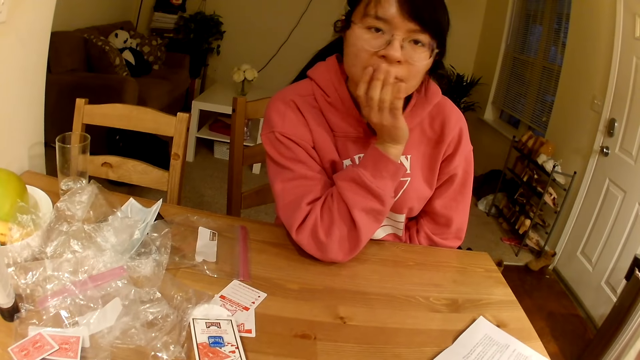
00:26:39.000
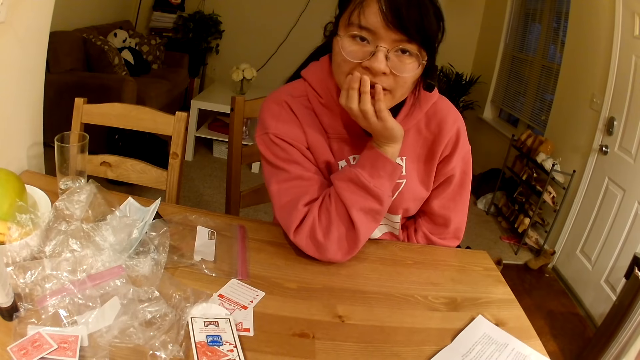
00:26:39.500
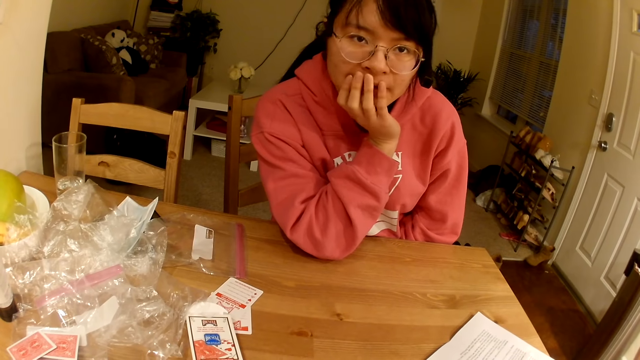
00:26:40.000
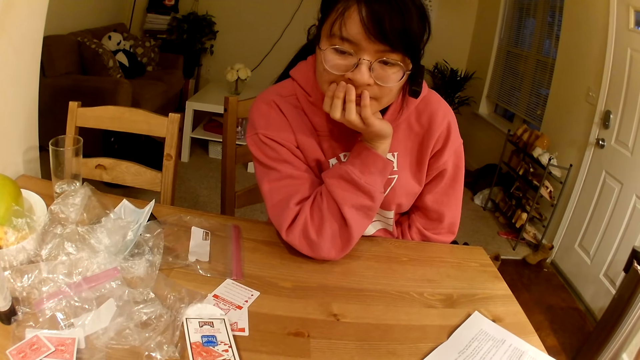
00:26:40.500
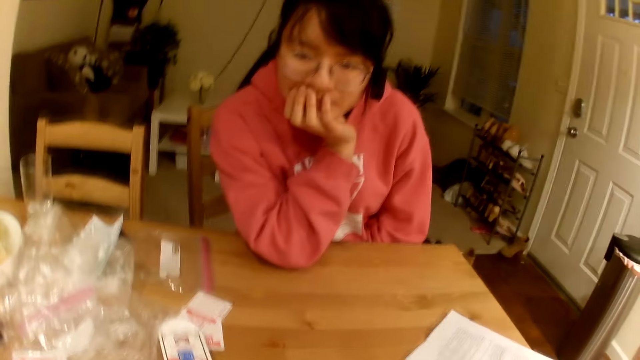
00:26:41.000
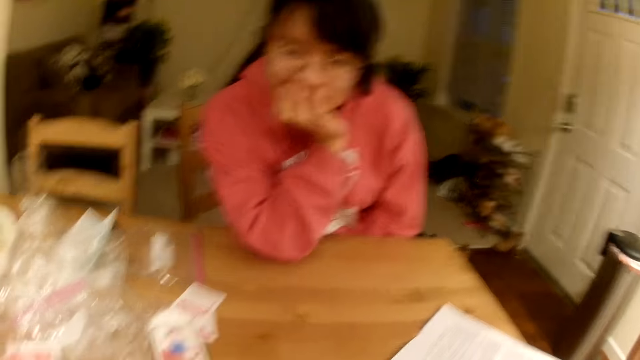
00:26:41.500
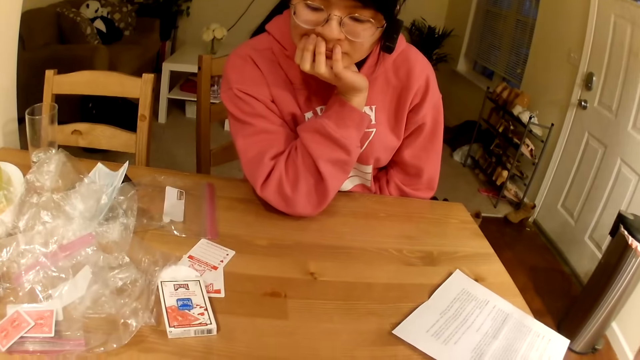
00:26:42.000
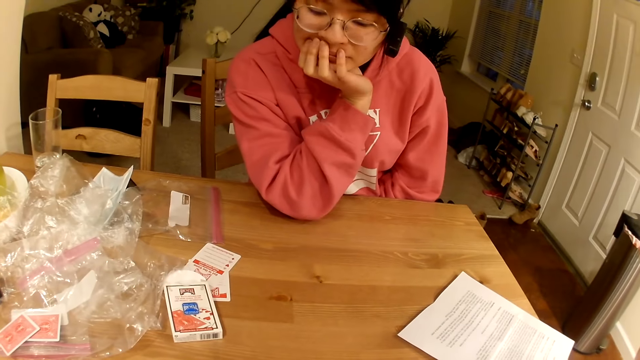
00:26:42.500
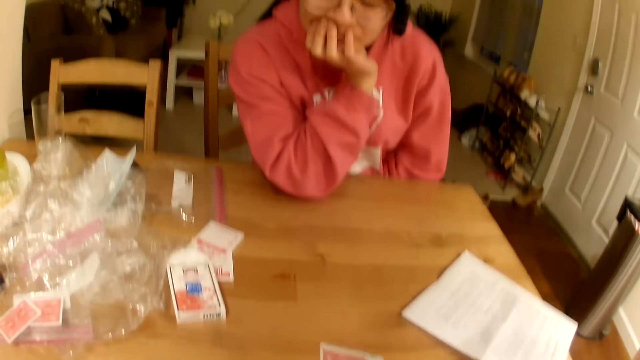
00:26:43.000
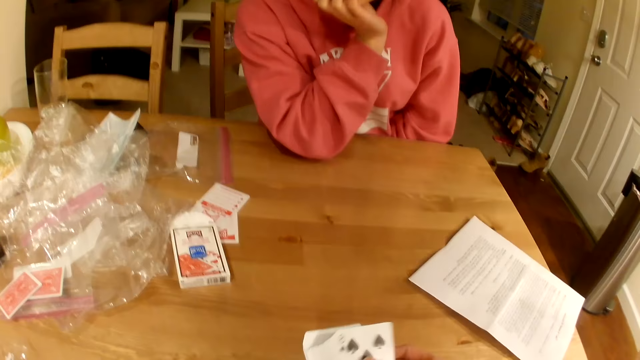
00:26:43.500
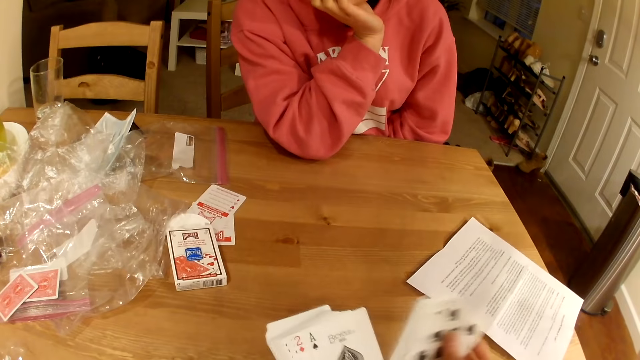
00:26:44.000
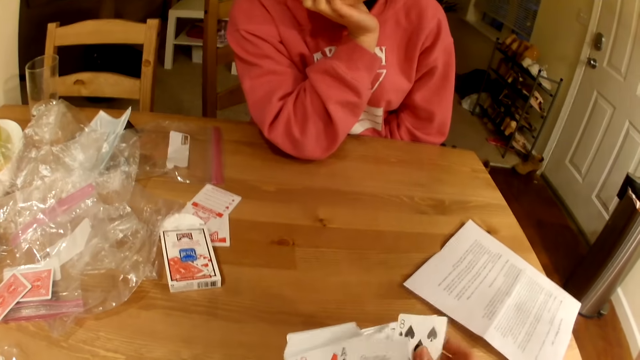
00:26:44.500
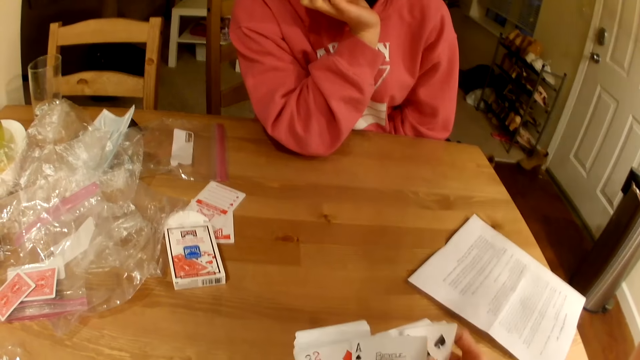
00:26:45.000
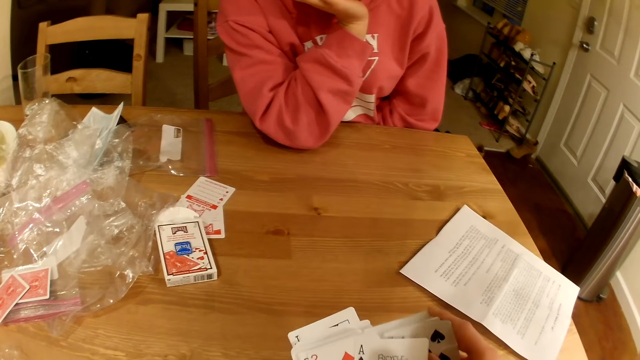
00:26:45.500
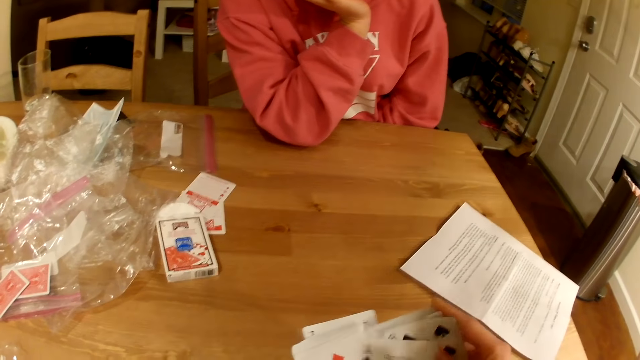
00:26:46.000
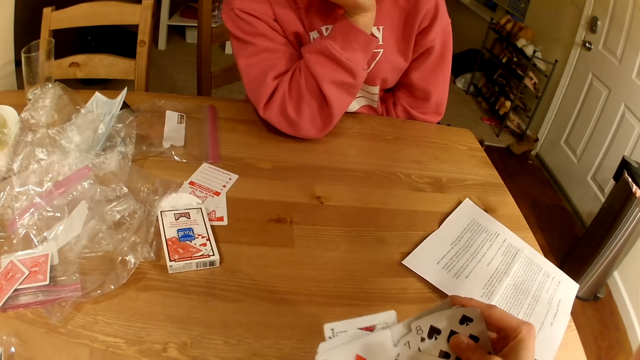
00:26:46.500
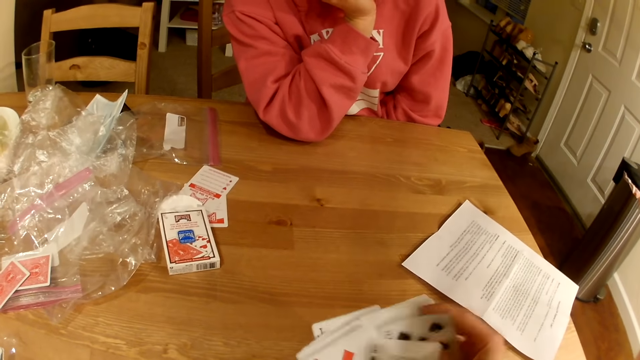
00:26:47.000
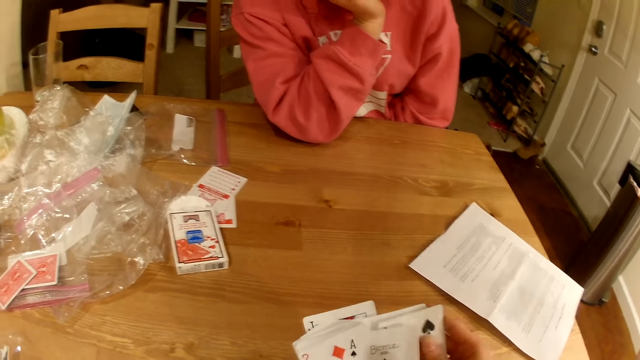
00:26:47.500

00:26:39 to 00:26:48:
The camera wearer checks cards.

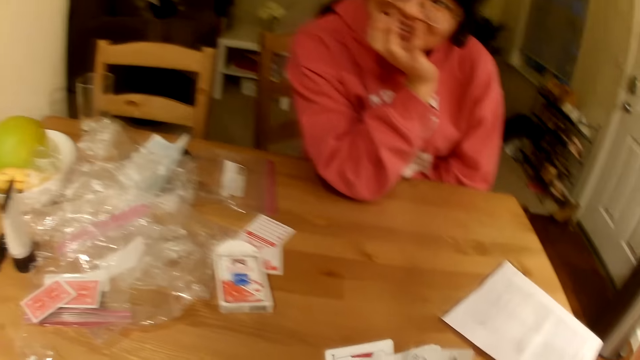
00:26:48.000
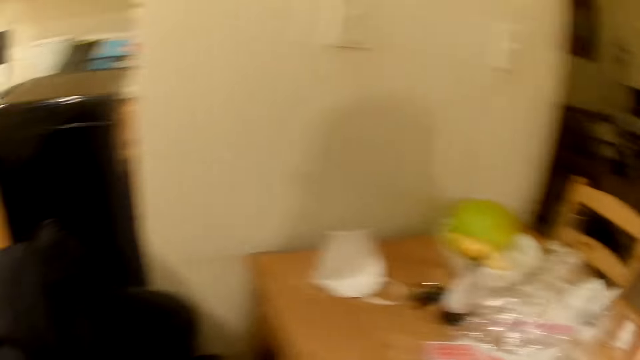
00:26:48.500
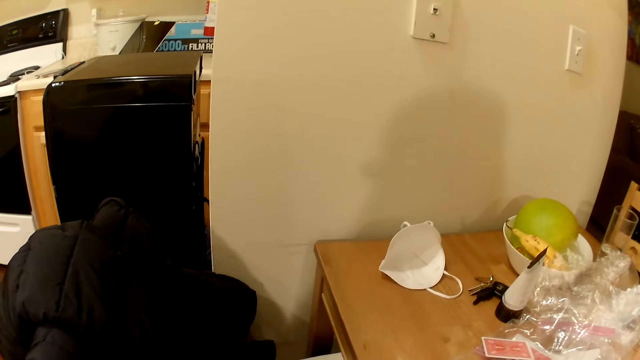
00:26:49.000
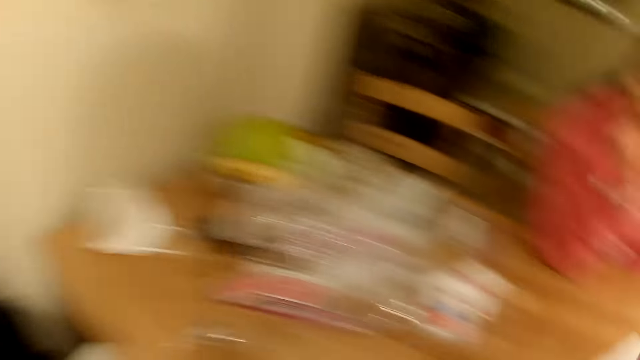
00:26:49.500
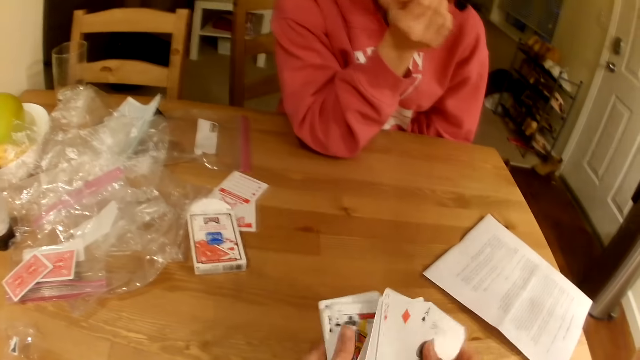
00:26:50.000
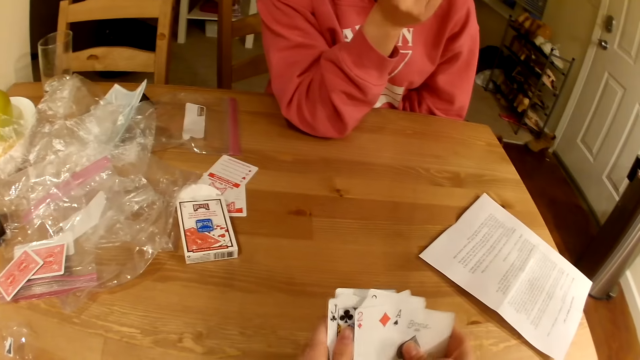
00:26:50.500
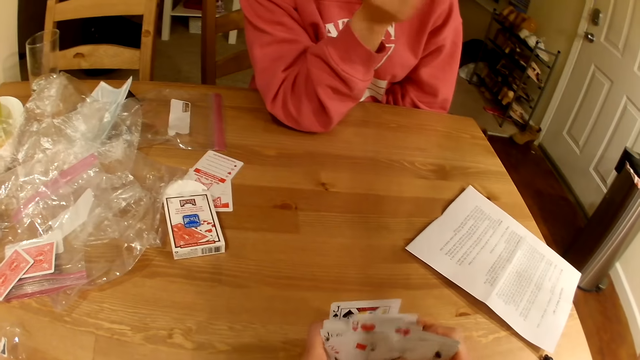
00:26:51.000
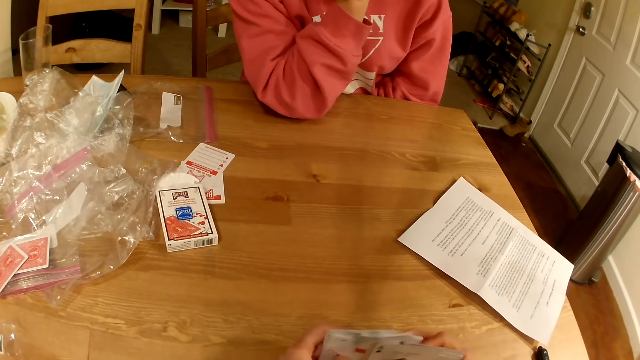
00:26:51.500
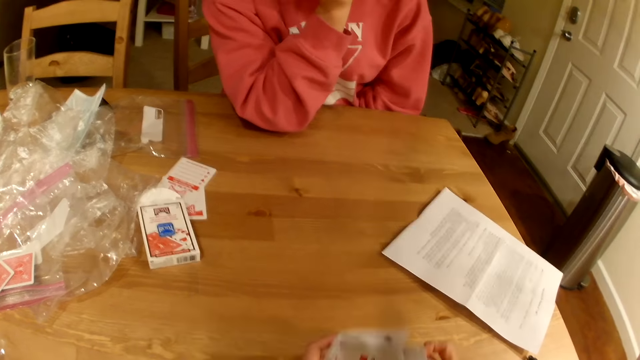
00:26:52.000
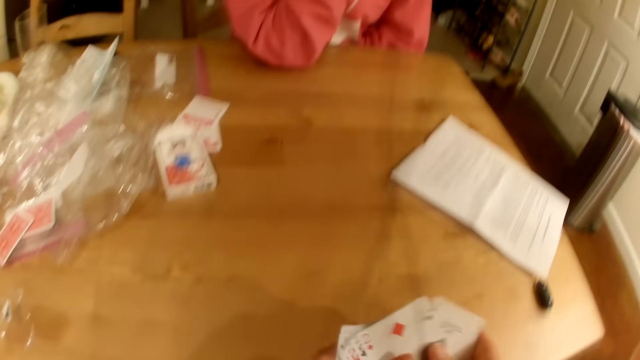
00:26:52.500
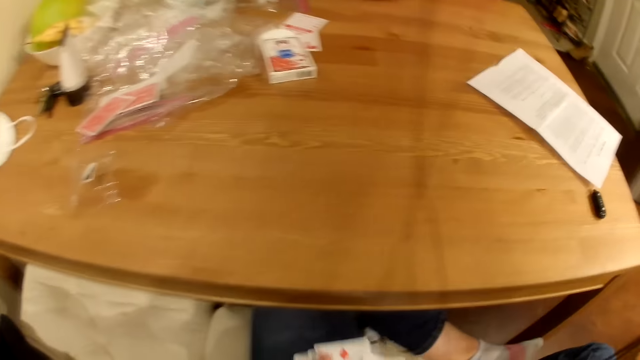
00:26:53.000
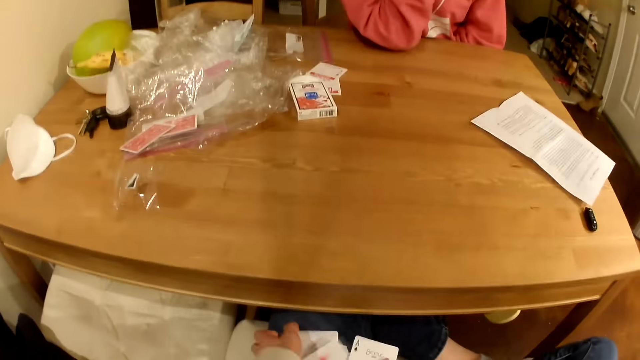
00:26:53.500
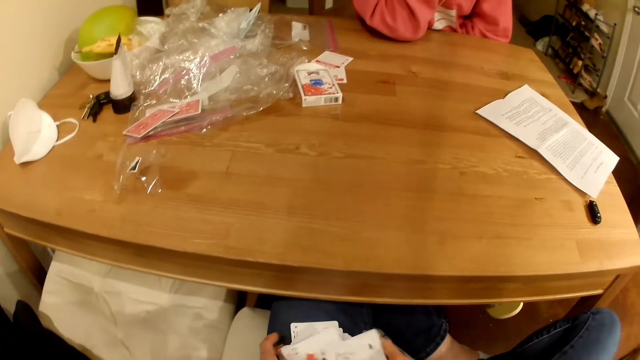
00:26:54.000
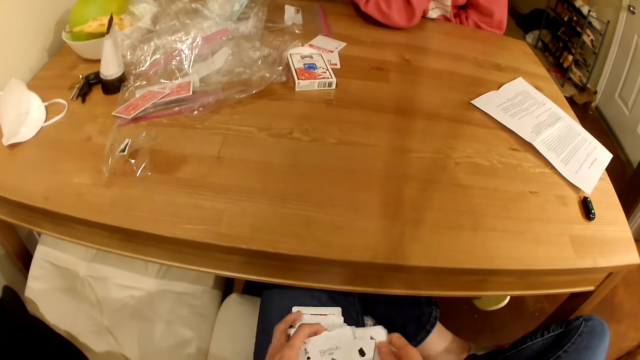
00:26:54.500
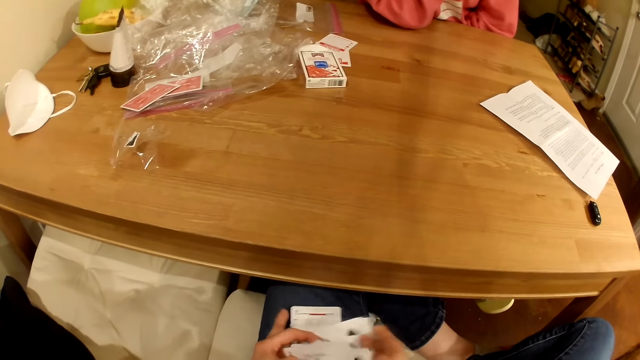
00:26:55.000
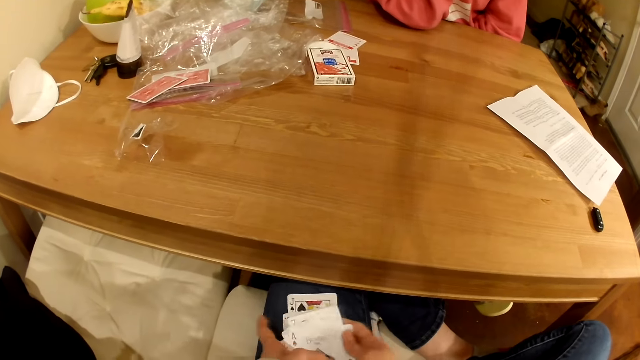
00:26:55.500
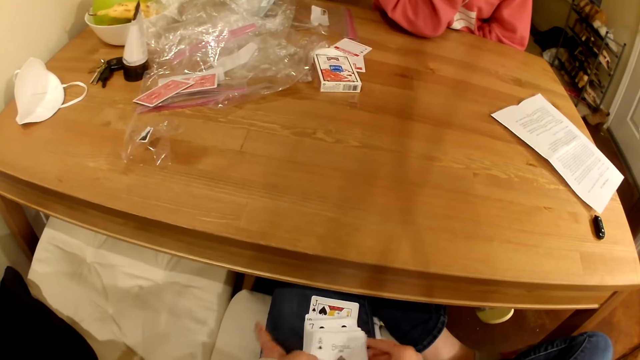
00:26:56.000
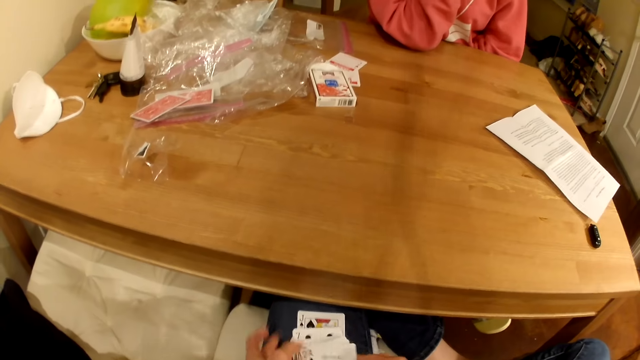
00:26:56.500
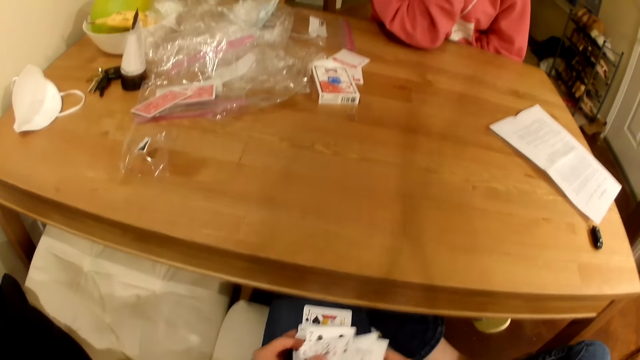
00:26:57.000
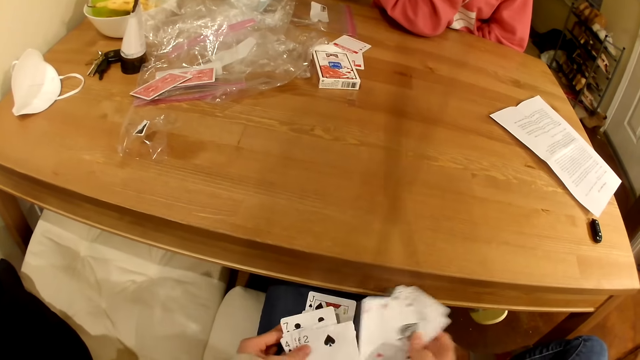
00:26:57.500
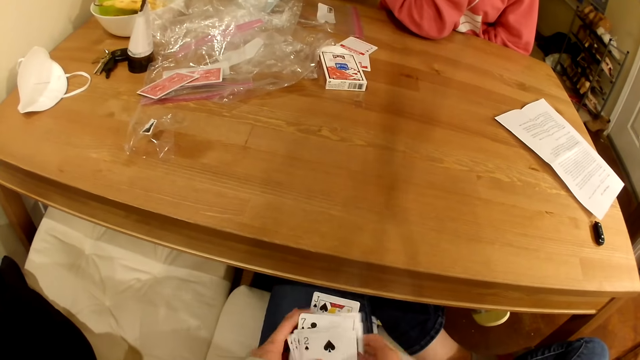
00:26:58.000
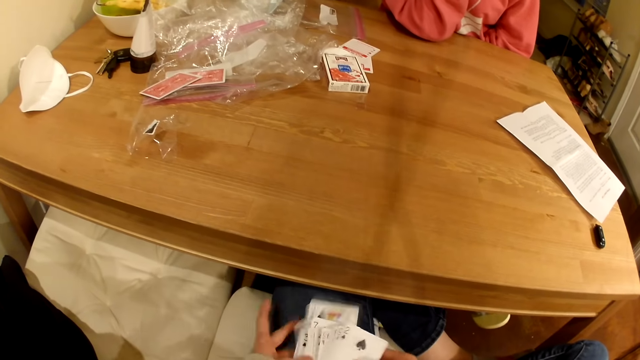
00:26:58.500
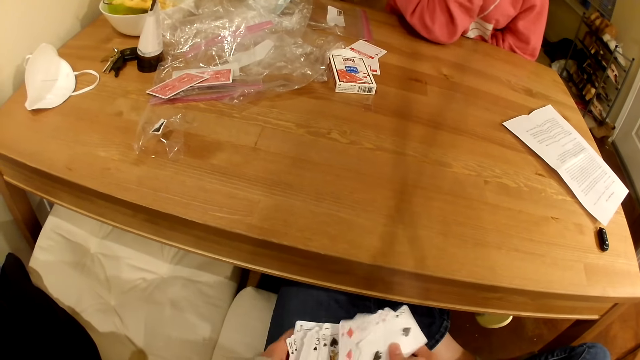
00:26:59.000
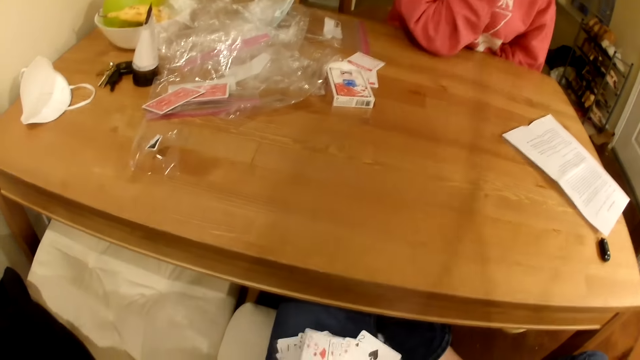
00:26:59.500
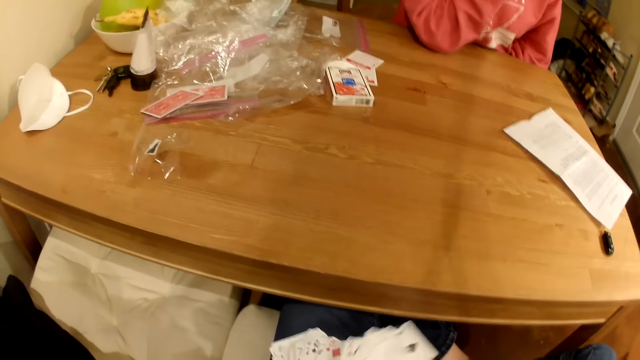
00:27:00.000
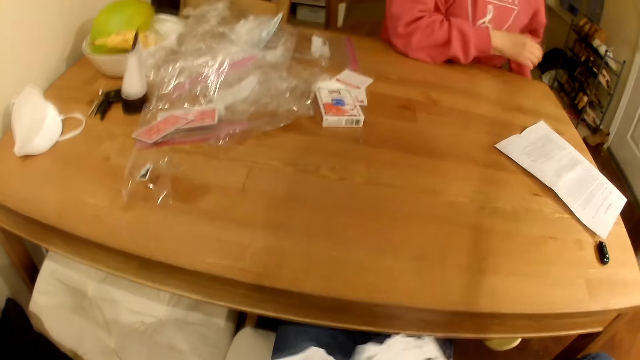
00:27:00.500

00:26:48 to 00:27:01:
The camera wearer looks around the house. They check cards. They converse with a woman. They check the cards.
